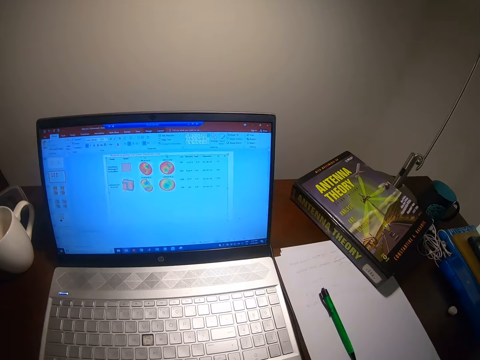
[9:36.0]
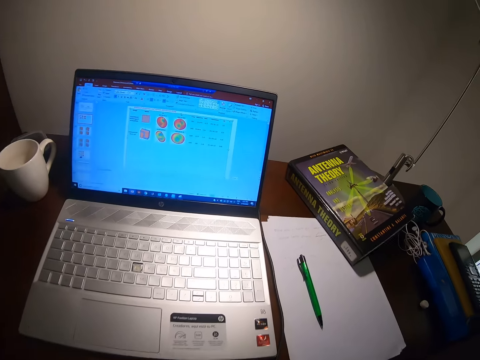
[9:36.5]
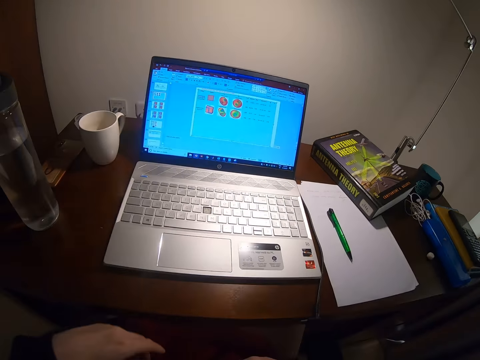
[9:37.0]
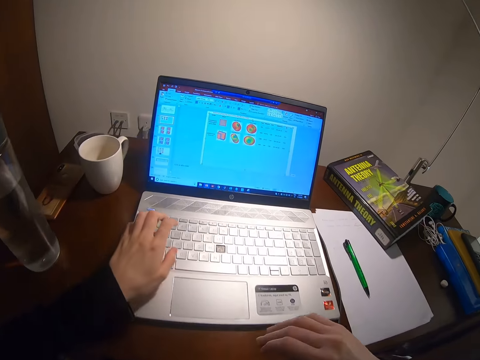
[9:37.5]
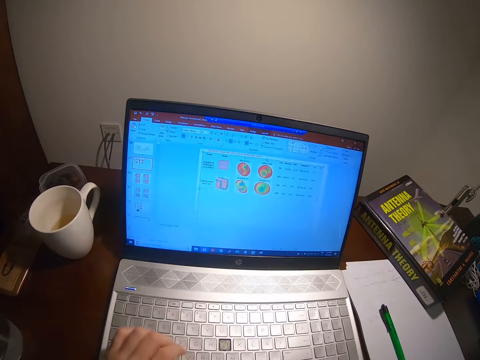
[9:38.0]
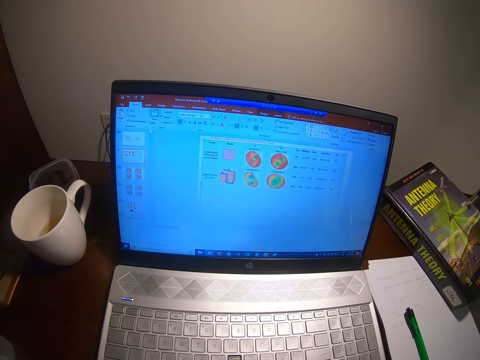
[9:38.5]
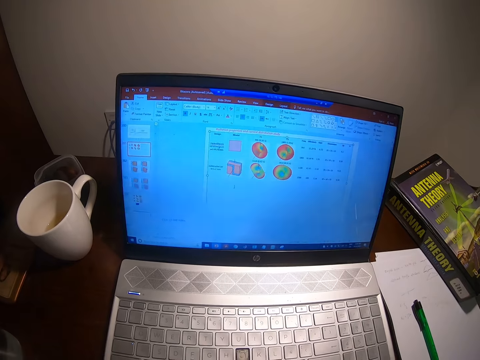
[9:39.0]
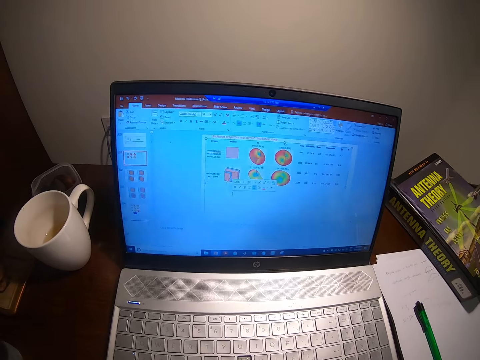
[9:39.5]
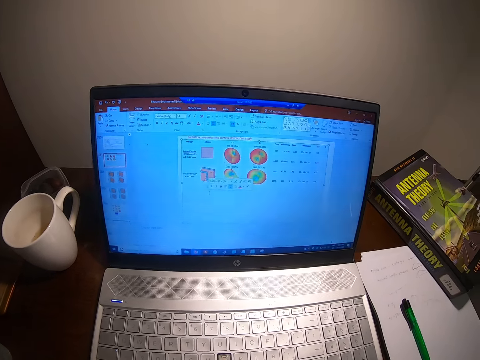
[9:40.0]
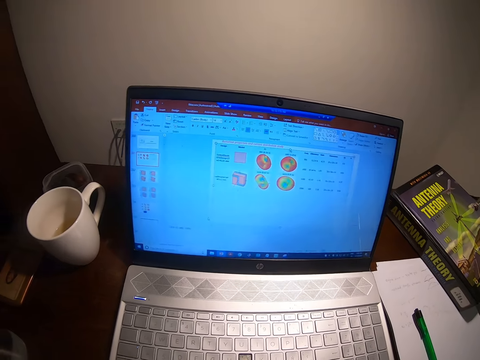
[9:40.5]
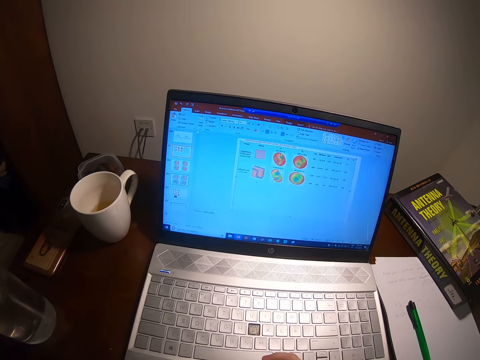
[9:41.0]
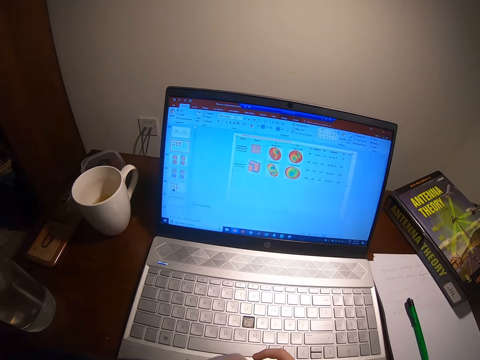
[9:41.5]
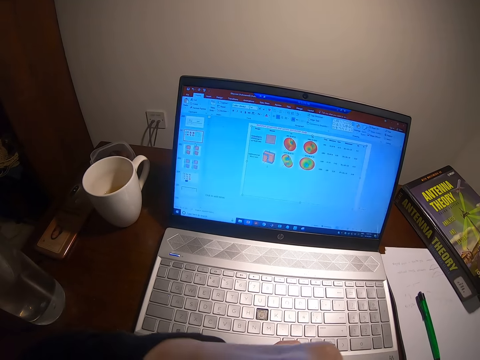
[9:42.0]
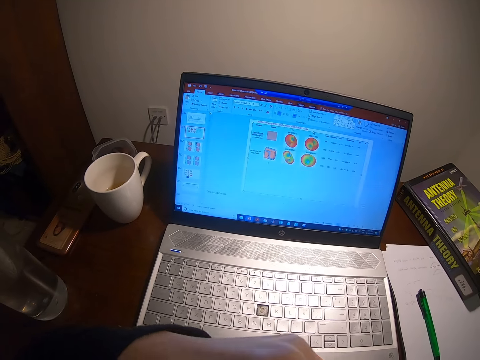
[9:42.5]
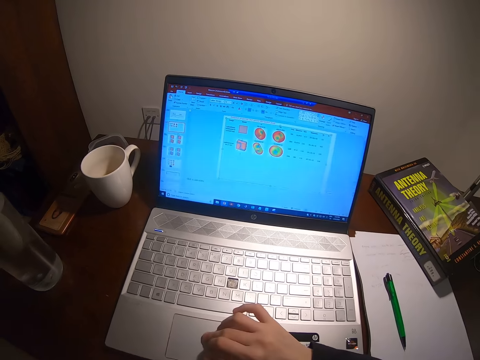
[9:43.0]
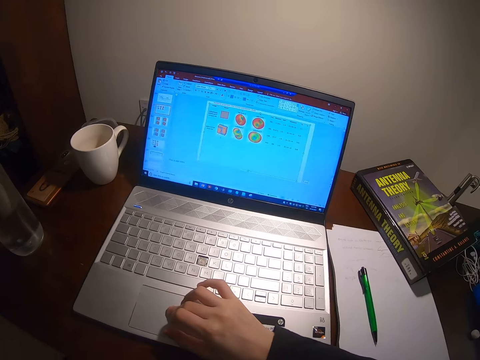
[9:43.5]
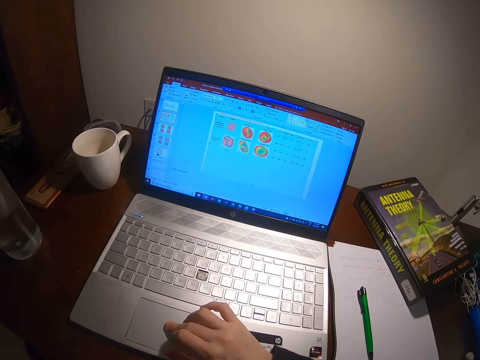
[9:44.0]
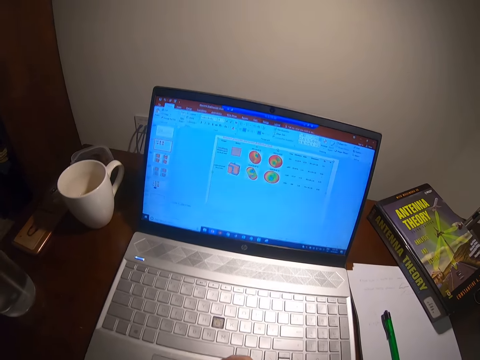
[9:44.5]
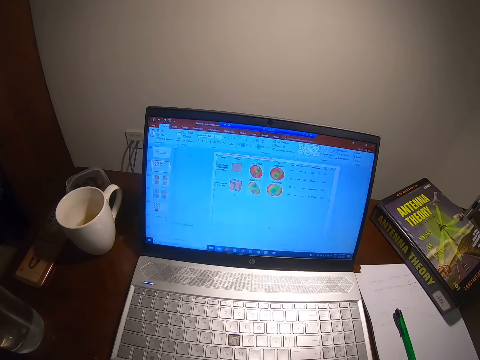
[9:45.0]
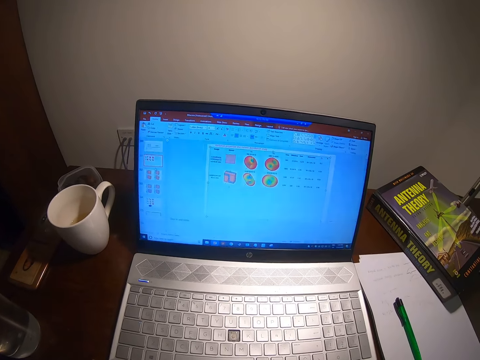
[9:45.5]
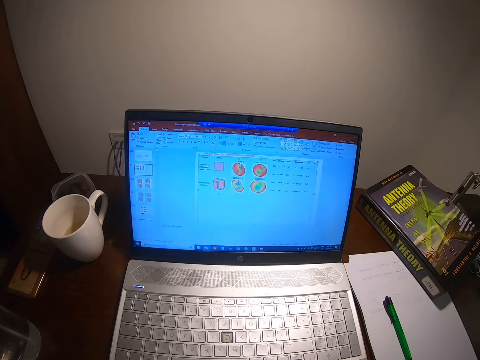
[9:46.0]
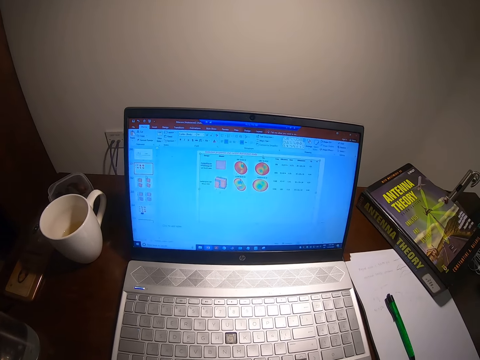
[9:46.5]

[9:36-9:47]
The camera wearer touches the laptop. They touch their nose. They scroll the laptop.

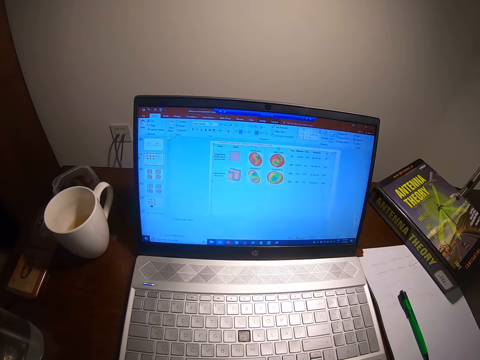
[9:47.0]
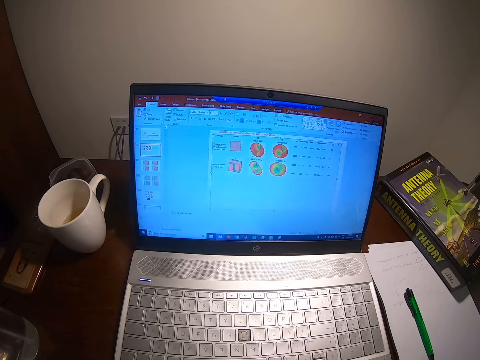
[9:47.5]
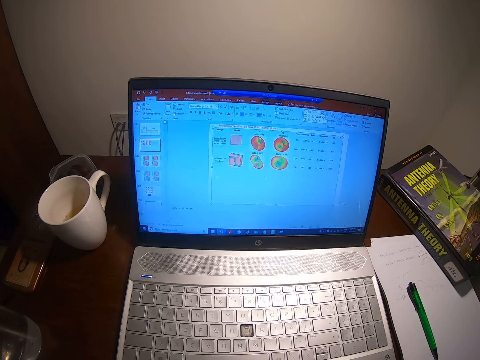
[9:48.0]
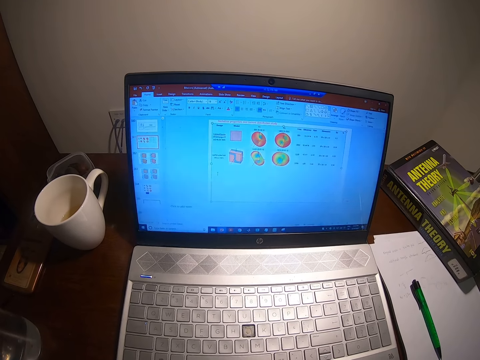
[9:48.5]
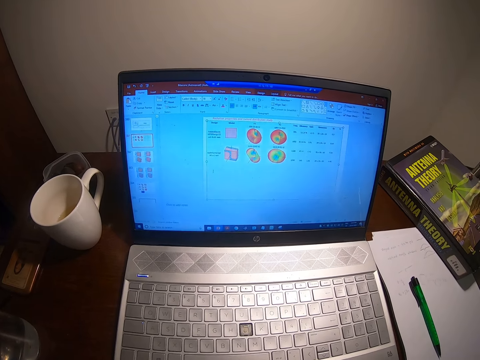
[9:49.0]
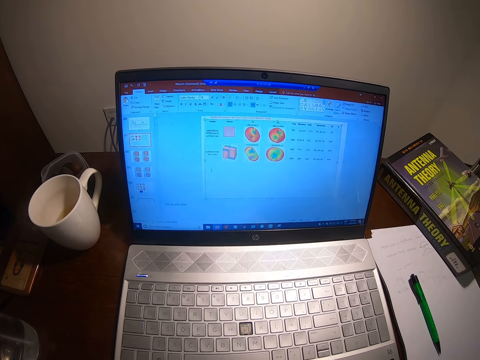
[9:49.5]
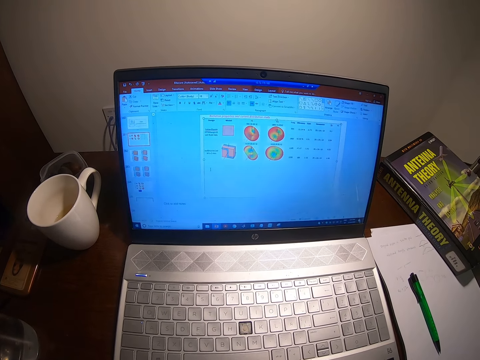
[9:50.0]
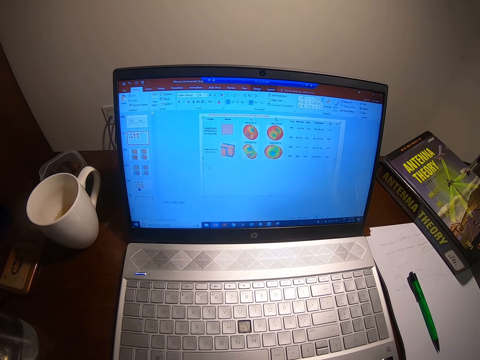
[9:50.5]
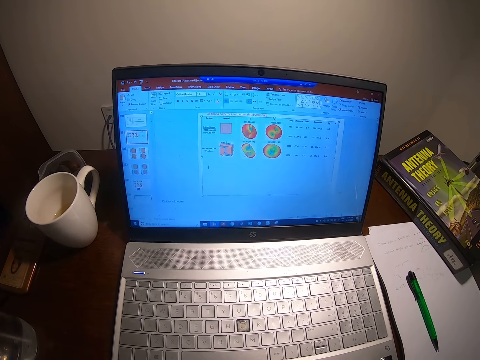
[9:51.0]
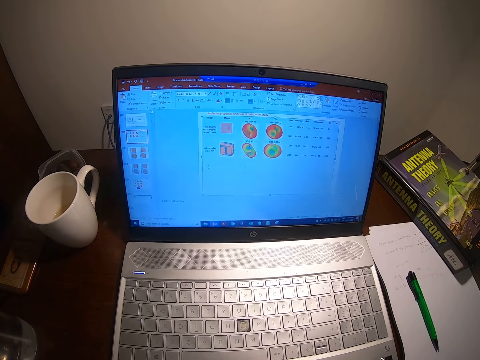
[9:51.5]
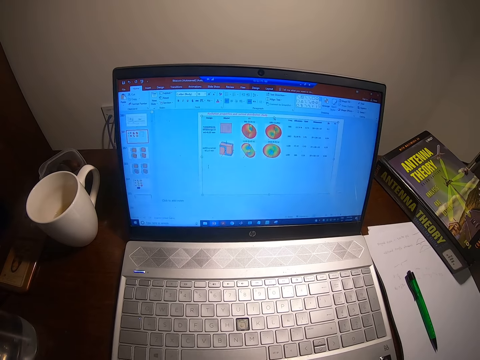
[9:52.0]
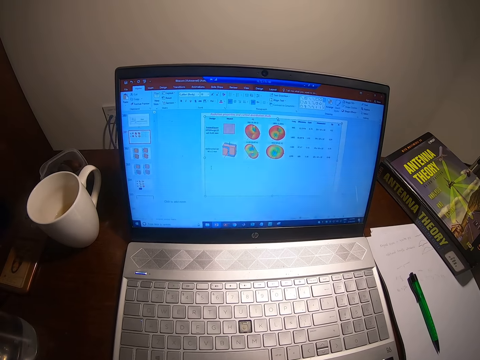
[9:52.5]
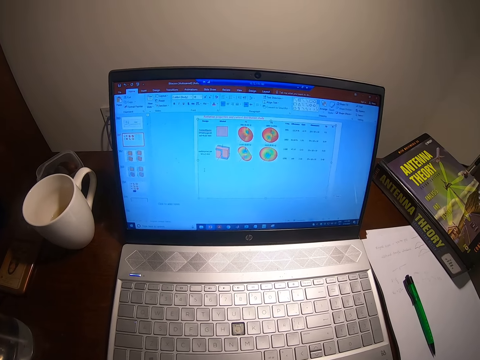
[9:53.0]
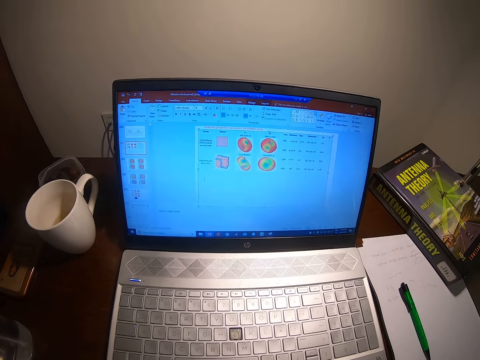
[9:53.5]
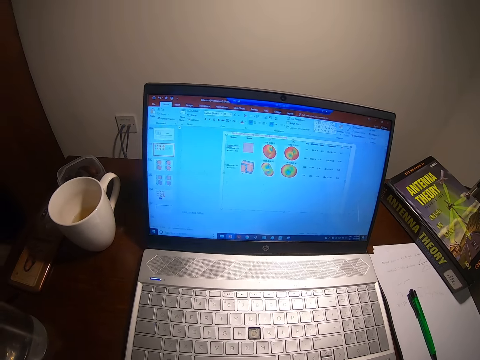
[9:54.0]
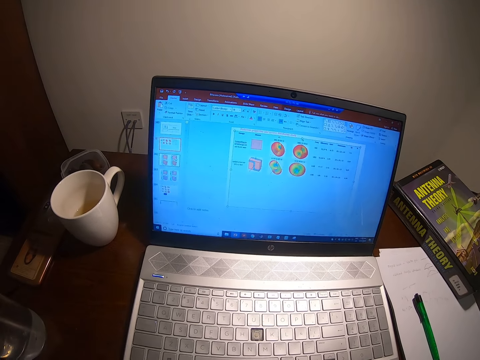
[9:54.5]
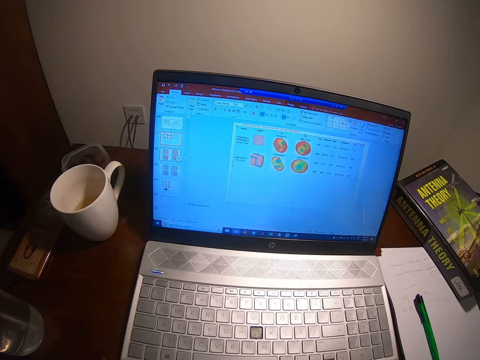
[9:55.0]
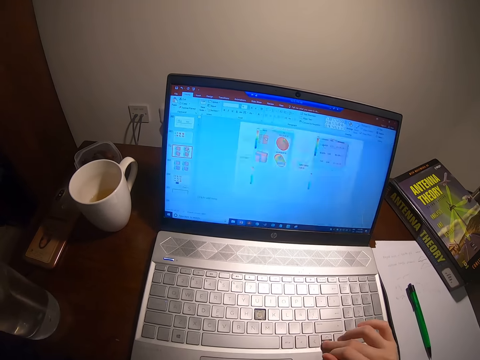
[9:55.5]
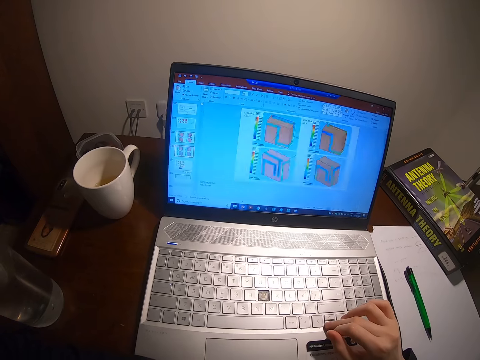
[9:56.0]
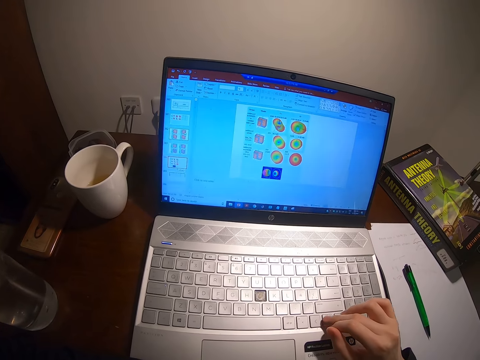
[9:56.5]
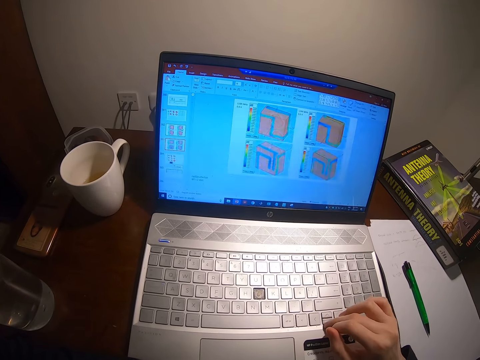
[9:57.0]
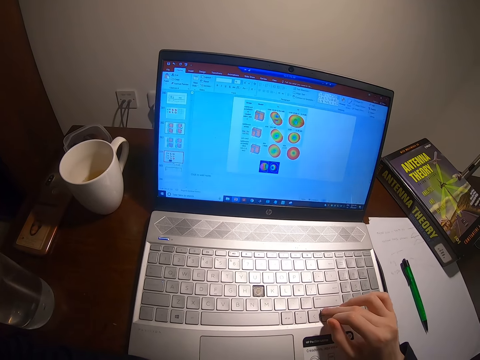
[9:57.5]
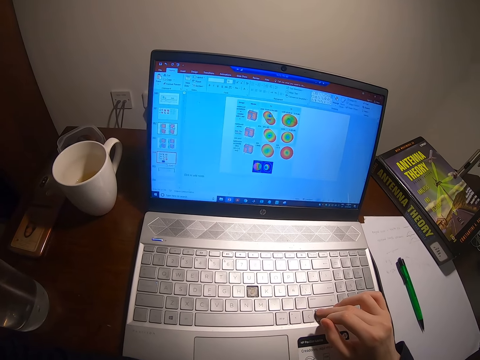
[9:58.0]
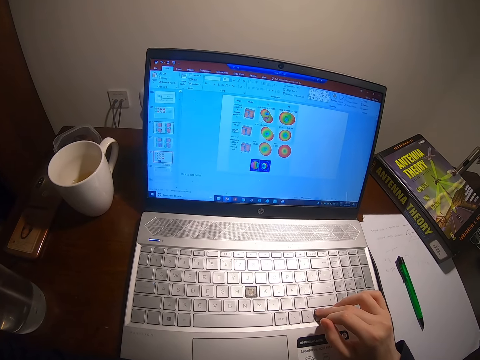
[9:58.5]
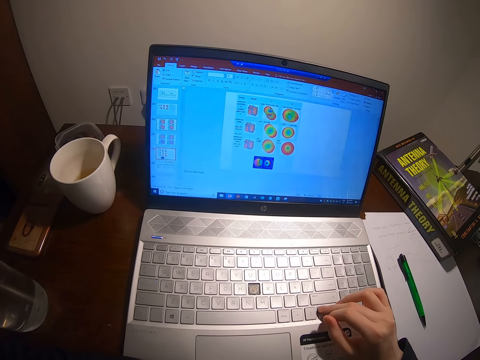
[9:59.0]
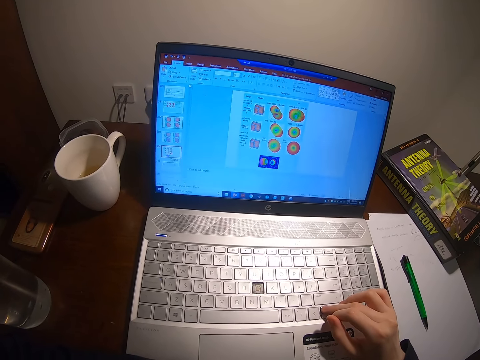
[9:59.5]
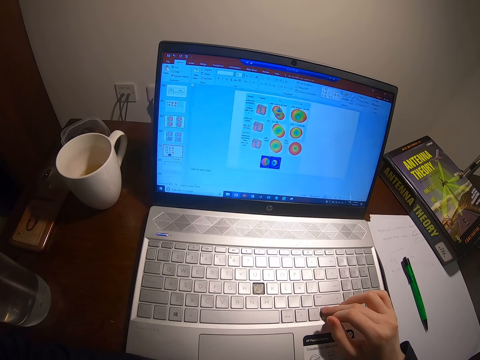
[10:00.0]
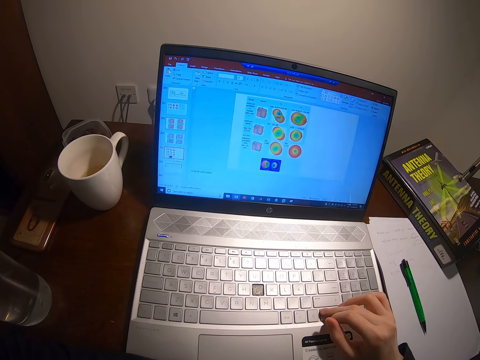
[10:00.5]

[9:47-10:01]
The camera wearer looks at the laptop. They type on the laptop.

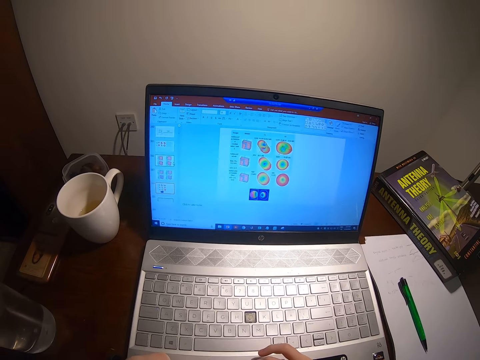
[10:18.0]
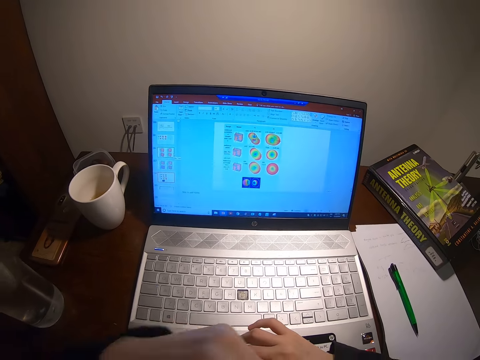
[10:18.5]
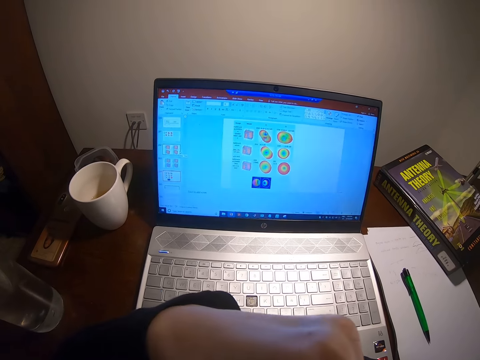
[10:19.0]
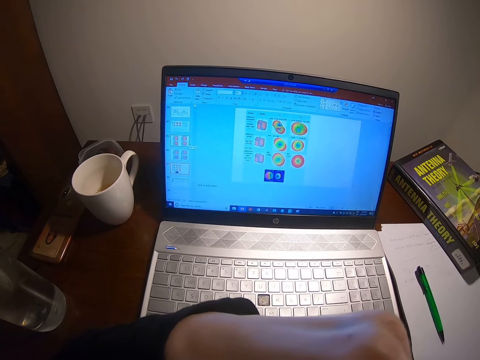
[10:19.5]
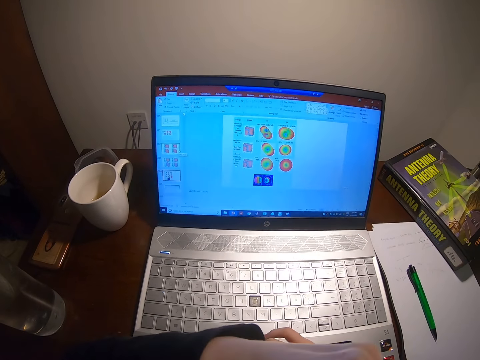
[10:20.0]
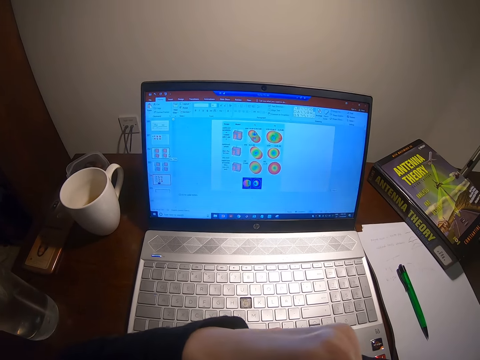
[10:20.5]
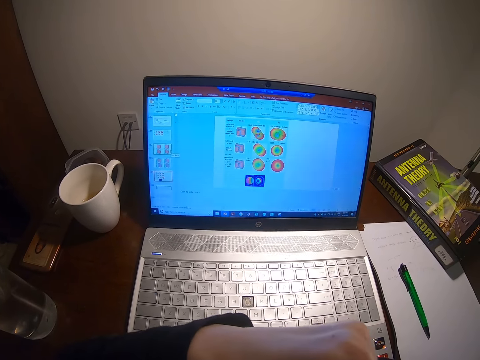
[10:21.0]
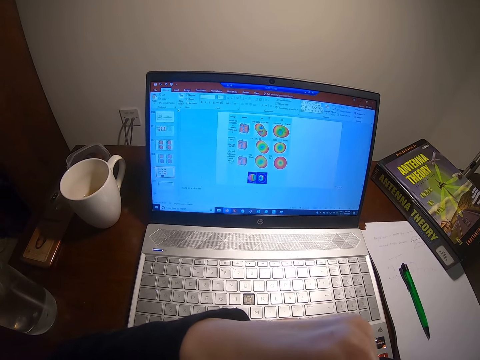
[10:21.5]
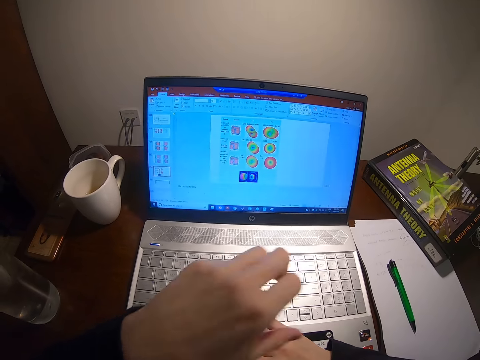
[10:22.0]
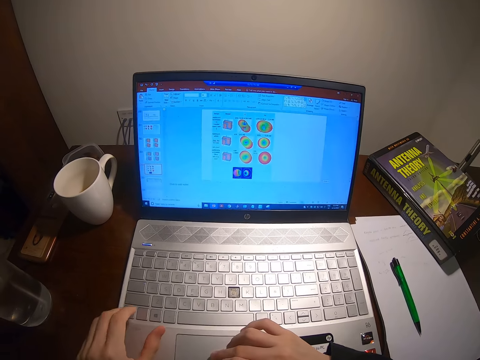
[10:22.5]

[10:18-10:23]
The camera wearer touches their nose. They type on the laptop.
